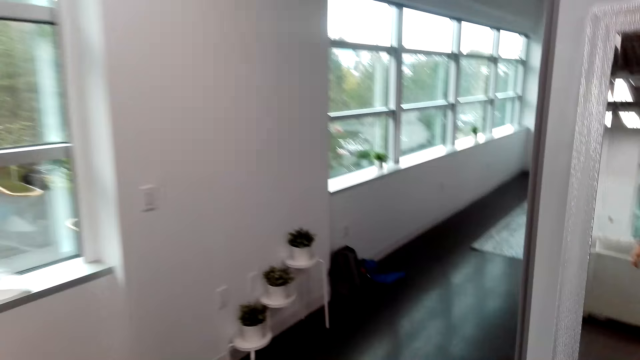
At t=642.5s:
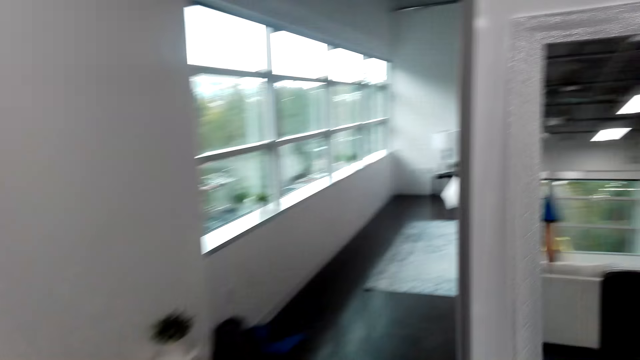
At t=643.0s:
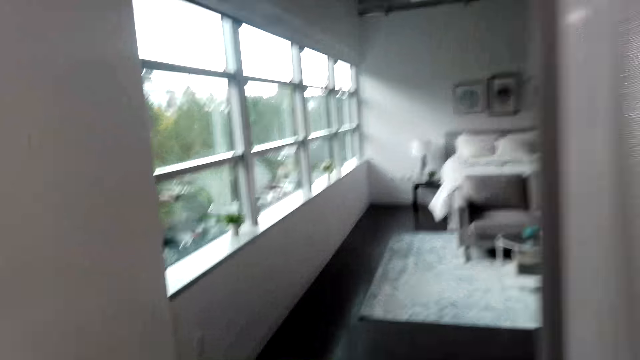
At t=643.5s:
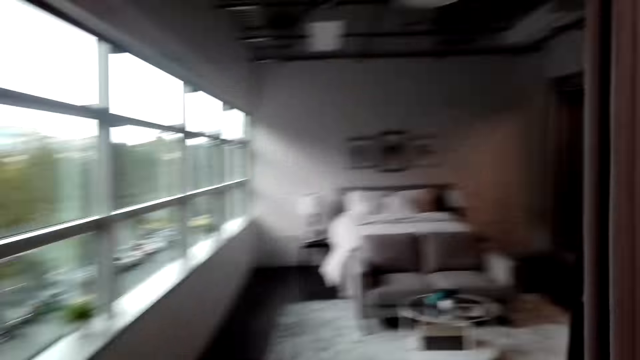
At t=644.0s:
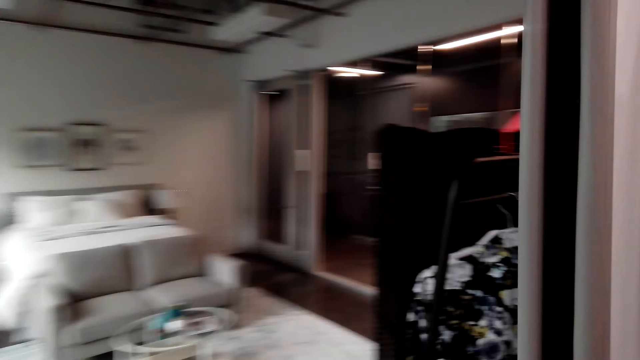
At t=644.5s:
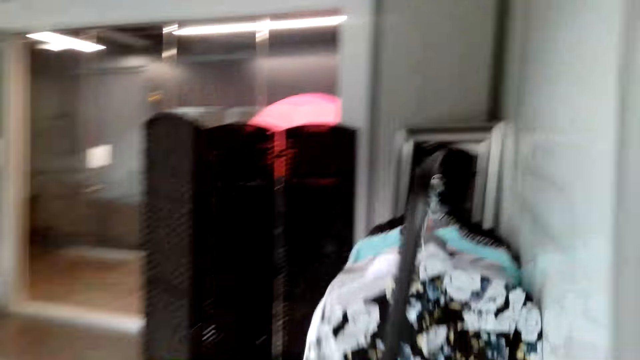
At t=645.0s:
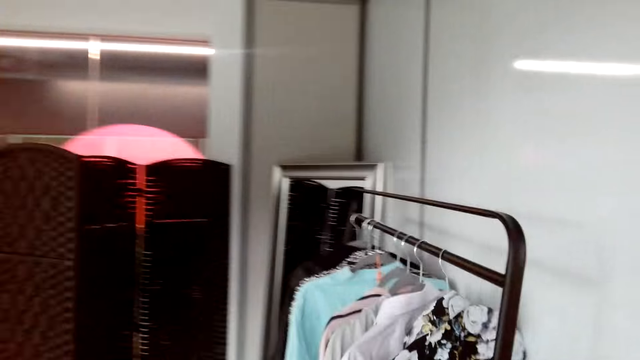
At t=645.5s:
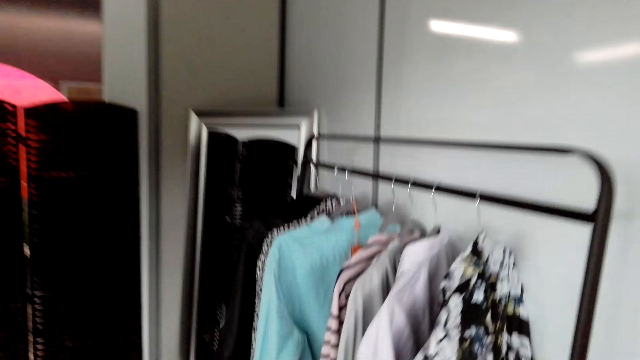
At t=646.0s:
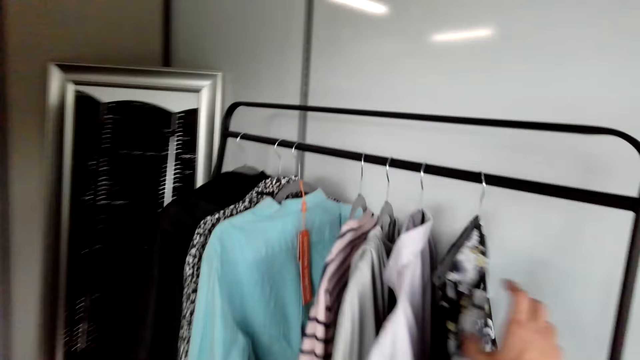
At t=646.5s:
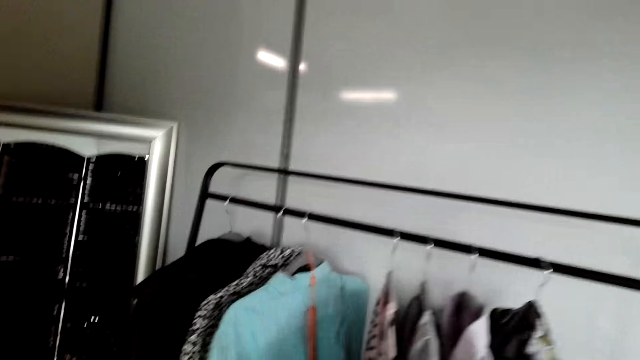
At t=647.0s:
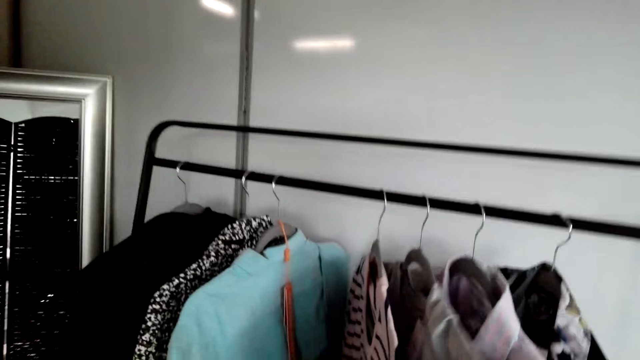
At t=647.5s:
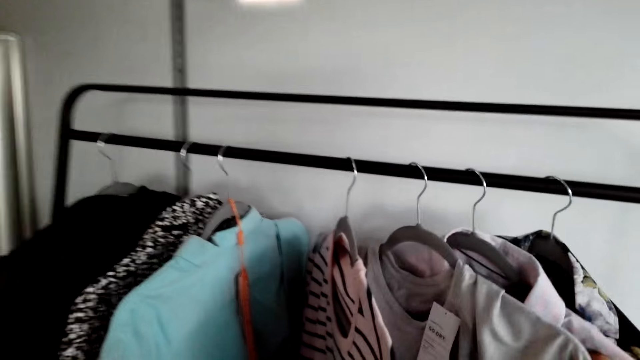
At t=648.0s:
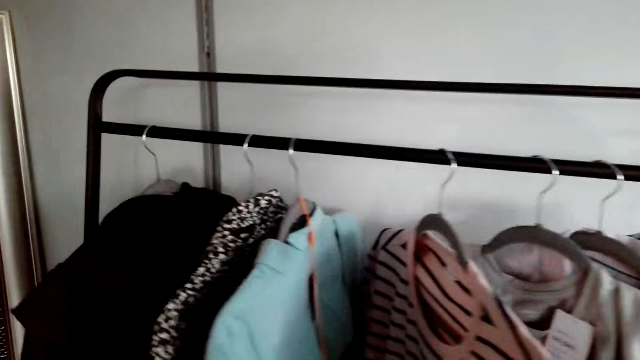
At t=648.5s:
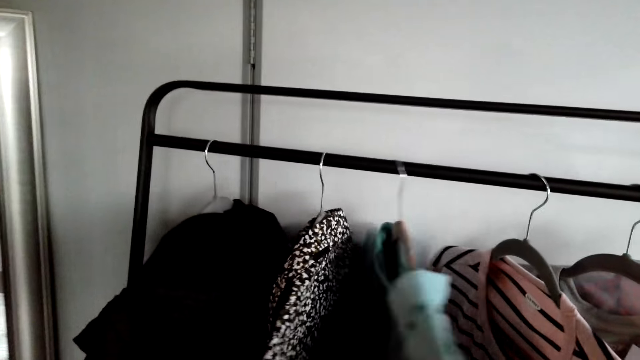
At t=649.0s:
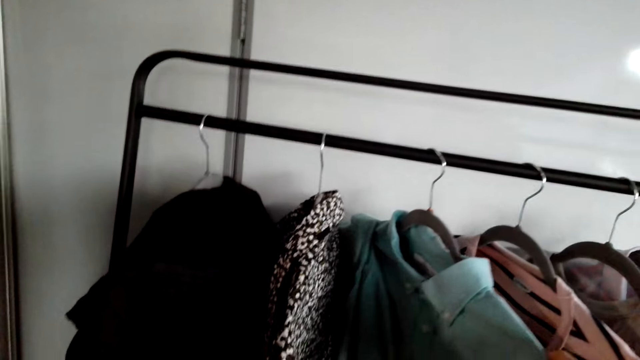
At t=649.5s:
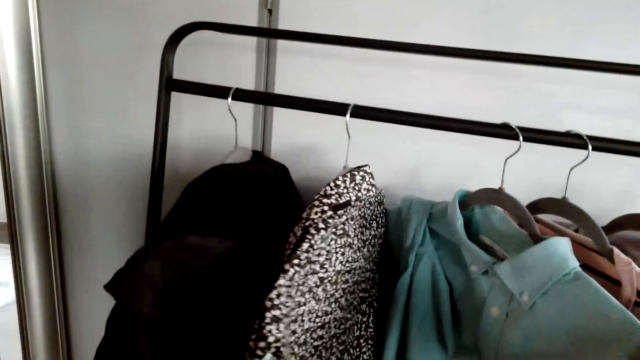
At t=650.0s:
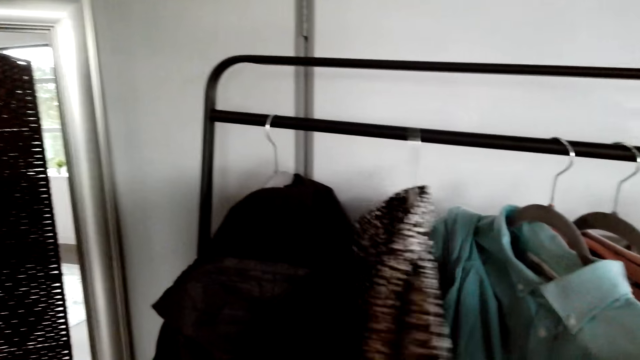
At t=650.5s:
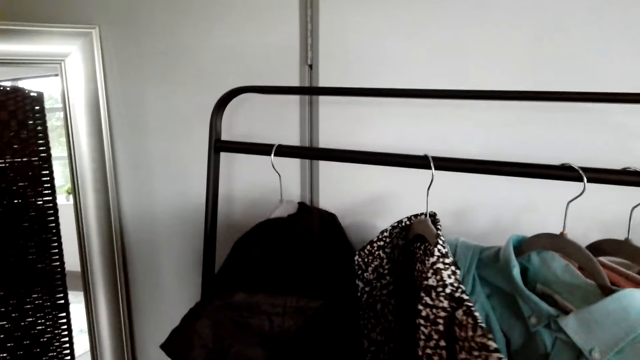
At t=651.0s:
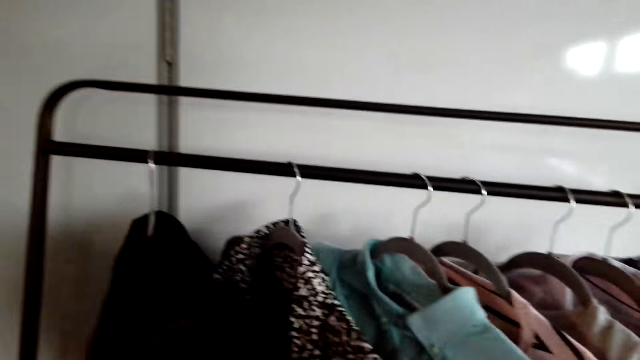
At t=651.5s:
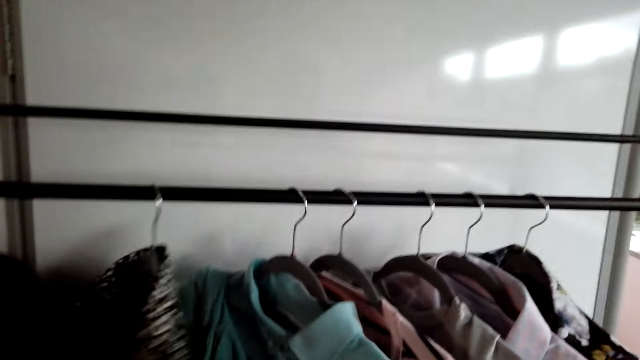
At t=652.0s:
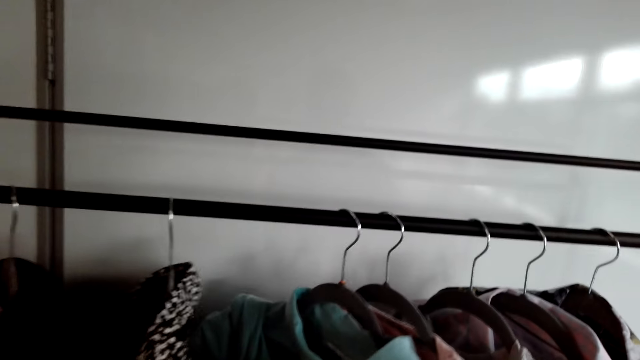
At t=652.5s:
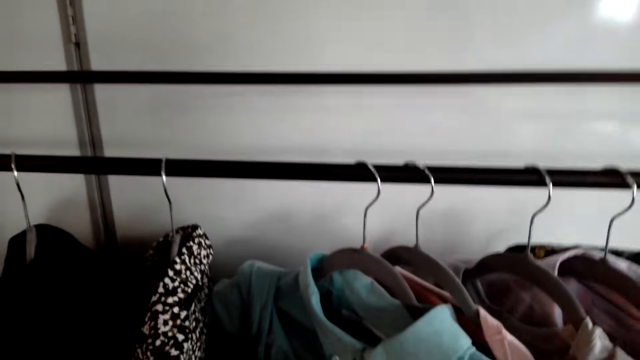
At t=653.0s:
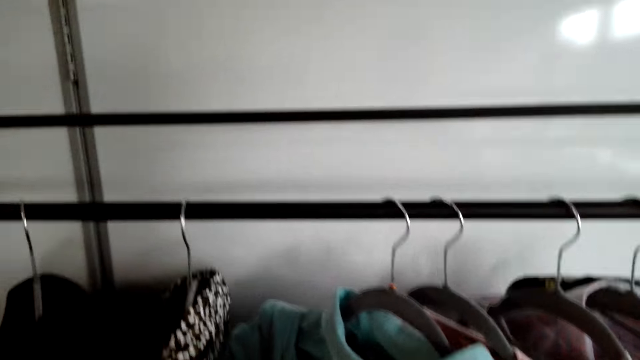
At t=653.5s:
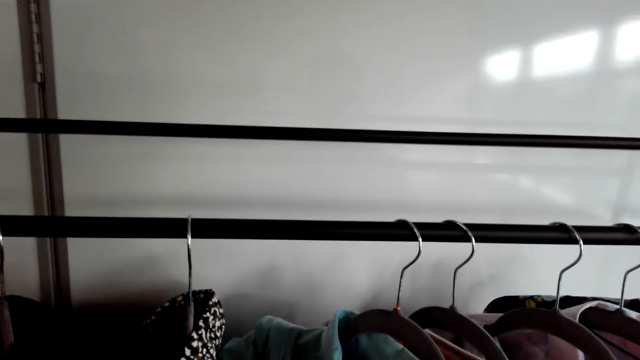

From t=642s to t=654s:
The camera wearer touches the shirts. They look at pieces of cloth on a hanger.

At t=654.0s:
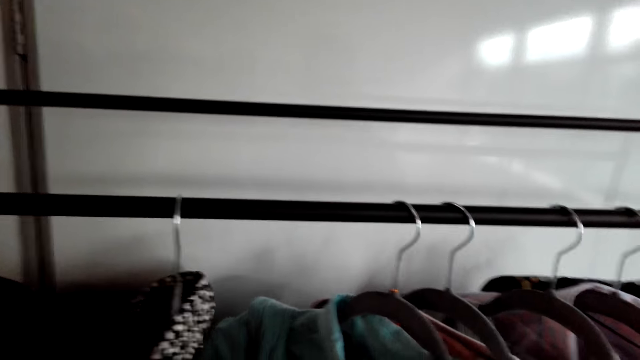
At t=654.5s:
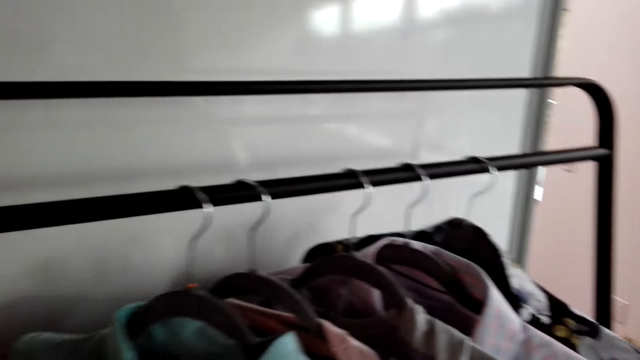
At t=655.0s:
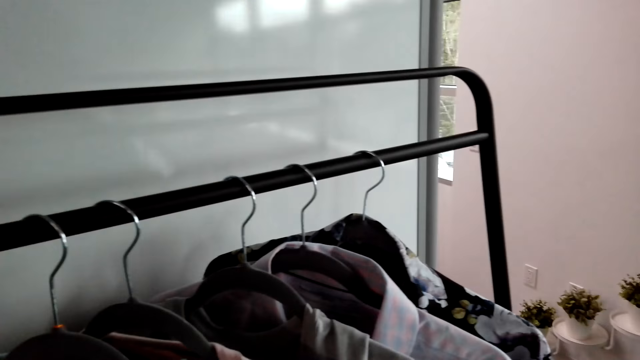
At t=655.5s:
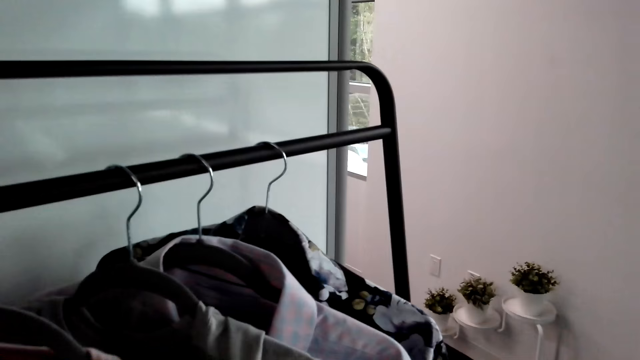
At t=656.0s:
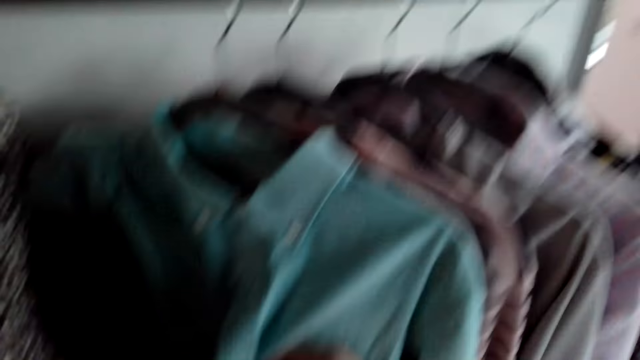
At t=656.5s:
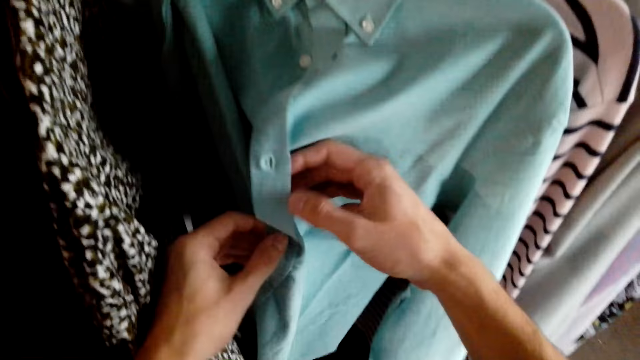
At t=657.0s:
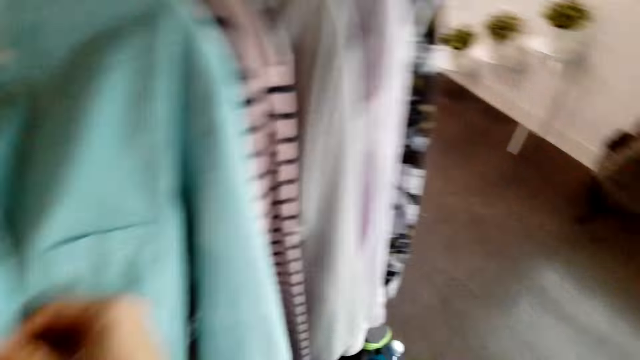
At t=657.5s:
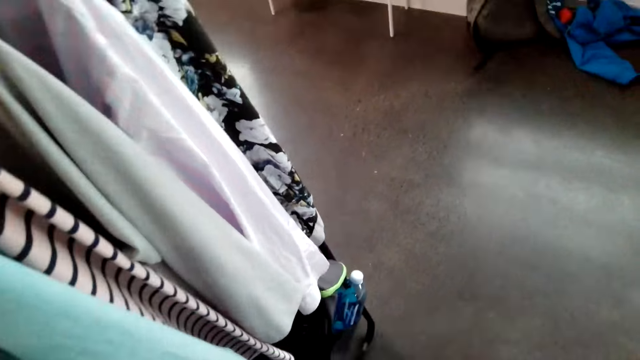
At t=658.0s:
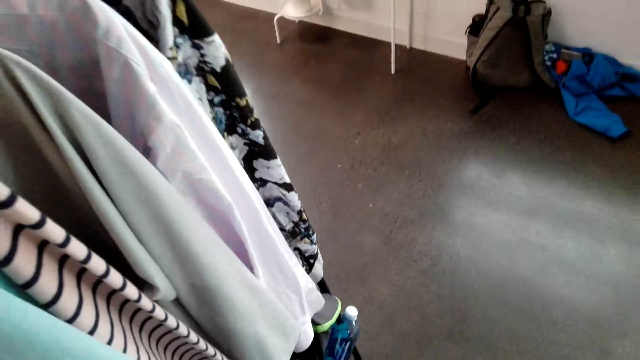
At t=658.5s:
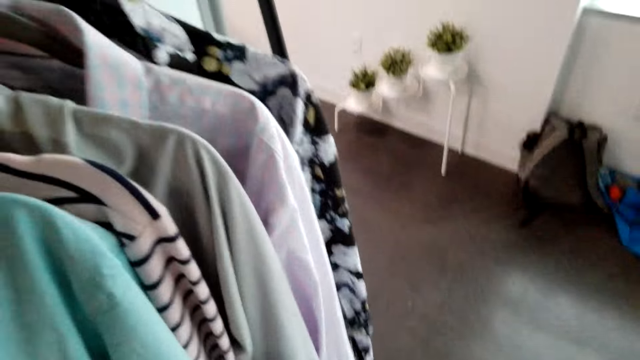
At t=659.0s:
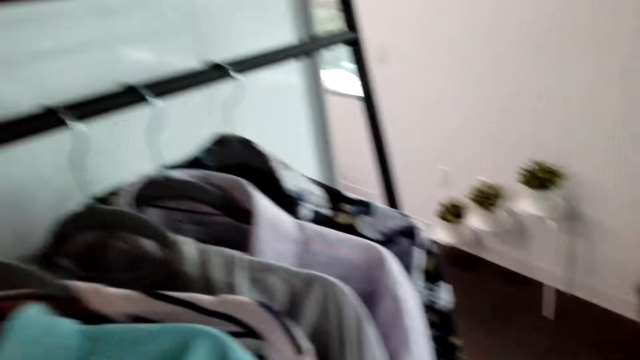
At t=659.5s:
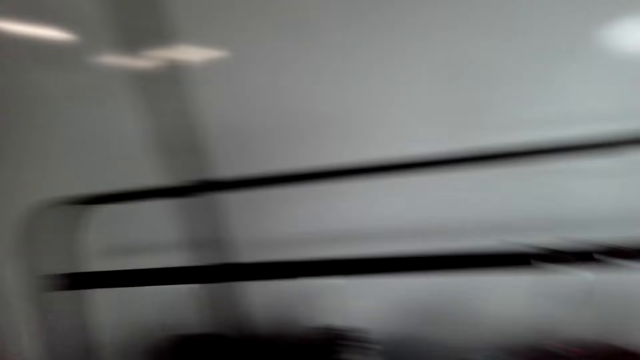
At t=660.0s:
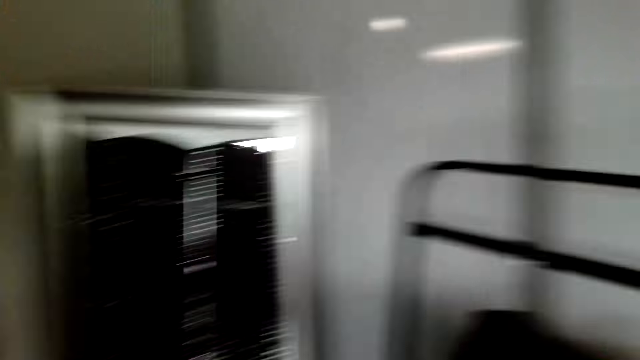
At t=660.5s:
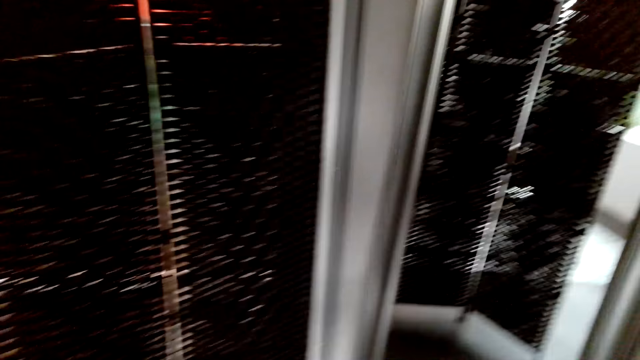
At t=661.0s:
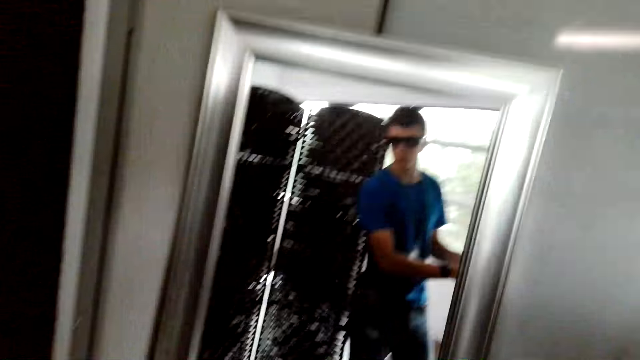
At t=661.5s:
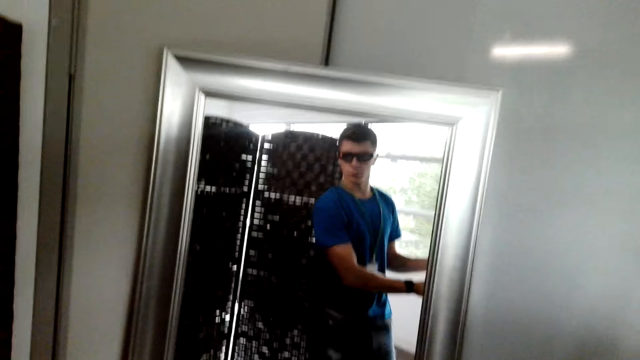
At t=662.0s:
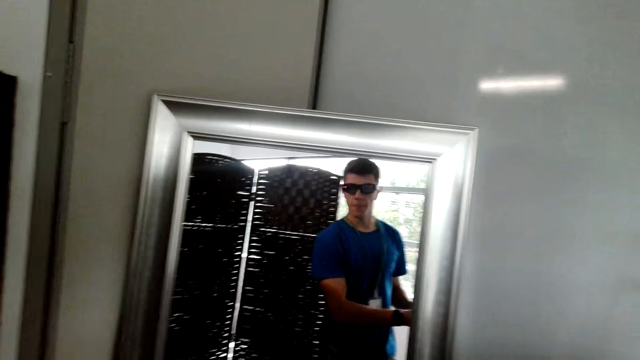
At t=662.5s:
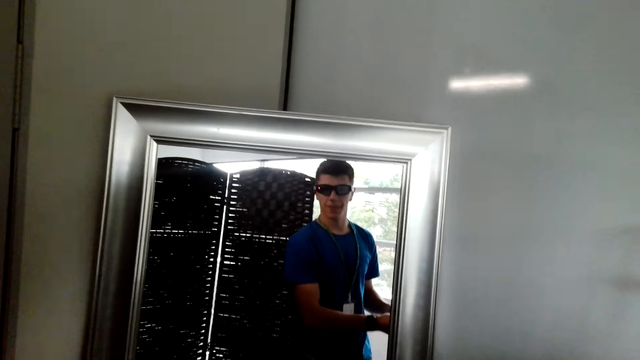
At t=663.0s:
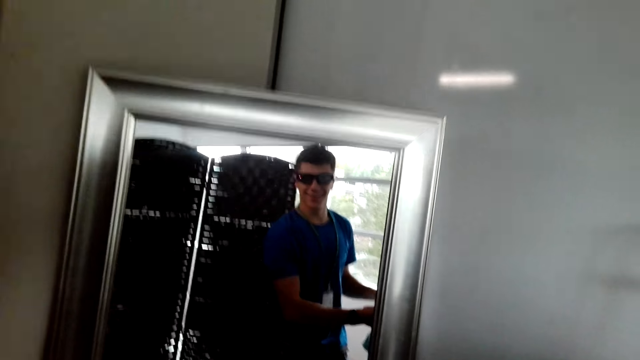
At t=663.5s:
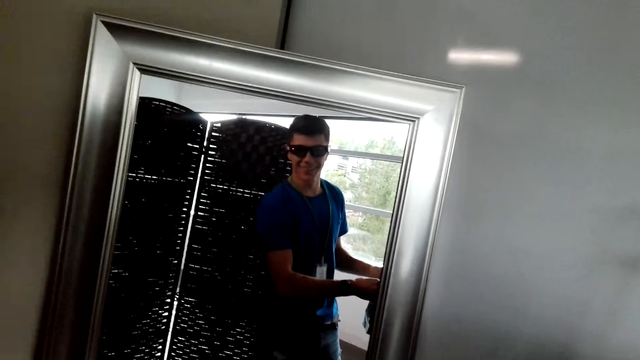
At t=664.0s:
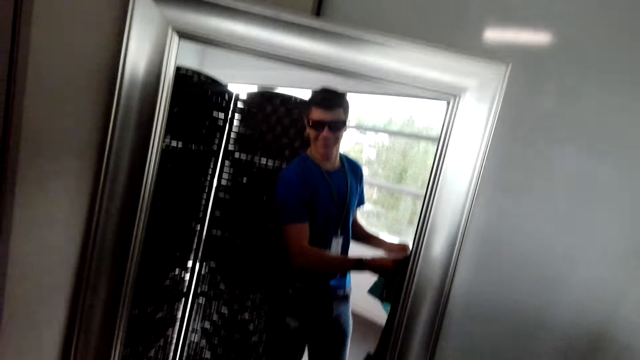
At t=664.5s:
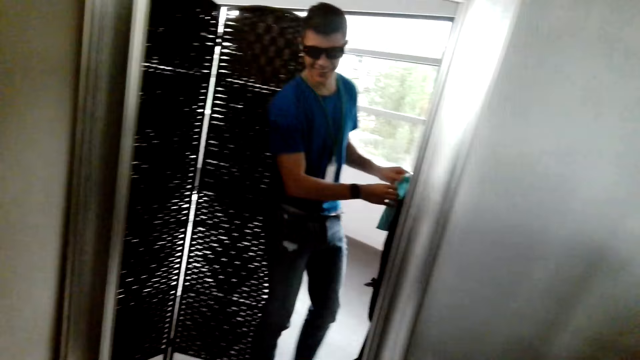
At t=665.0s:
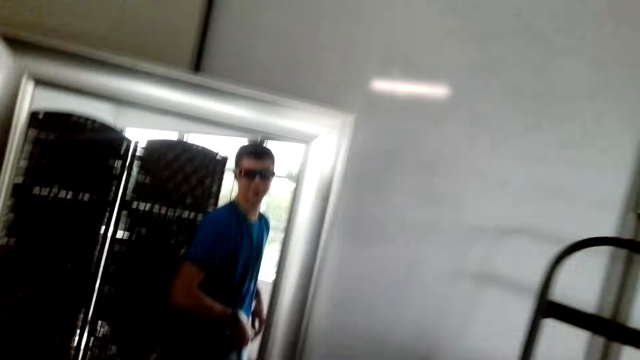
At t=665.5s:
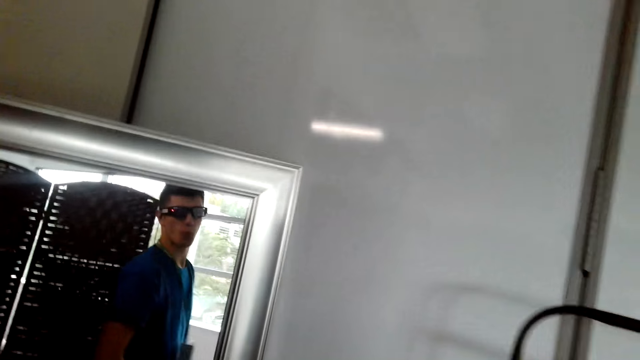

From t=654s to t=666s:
The camera wearer holds a shirt. He opens a shirt section. He looks around in a room. He looks at himself on the mirror.
